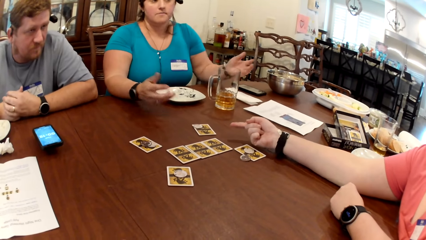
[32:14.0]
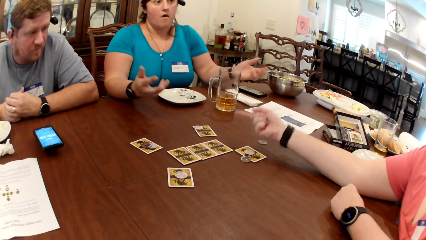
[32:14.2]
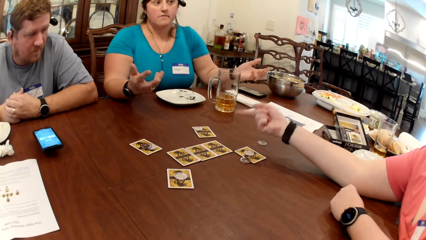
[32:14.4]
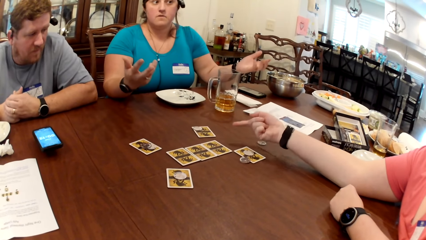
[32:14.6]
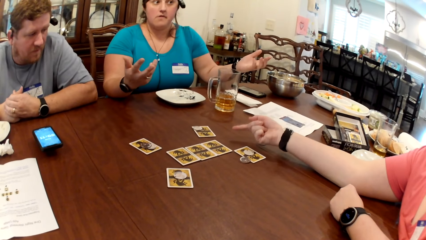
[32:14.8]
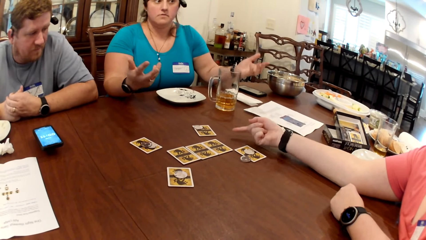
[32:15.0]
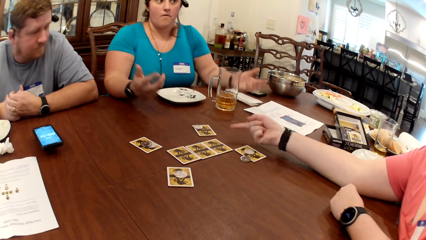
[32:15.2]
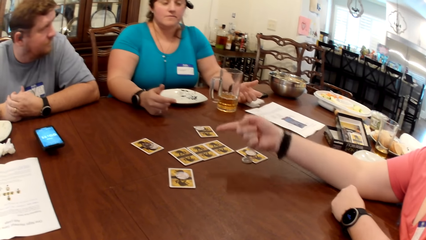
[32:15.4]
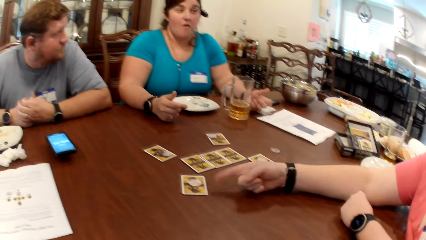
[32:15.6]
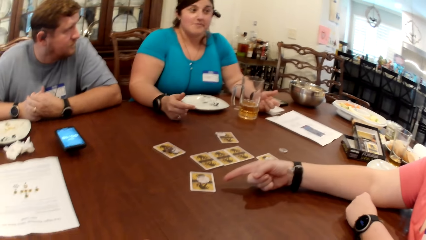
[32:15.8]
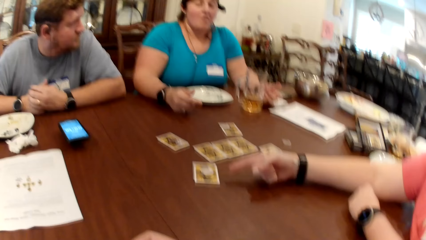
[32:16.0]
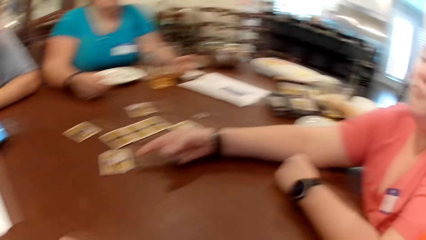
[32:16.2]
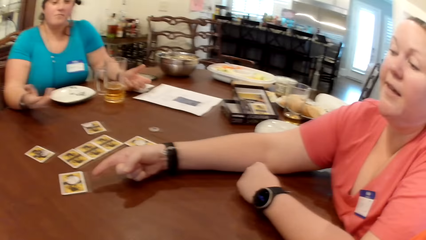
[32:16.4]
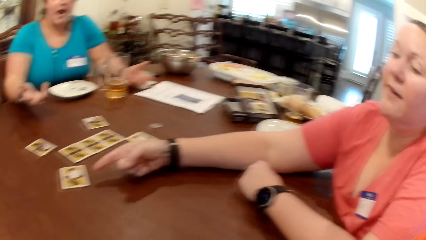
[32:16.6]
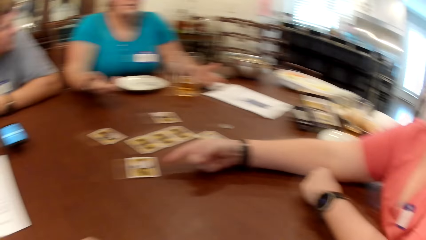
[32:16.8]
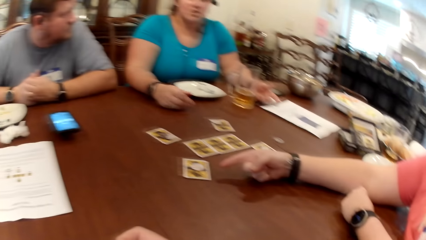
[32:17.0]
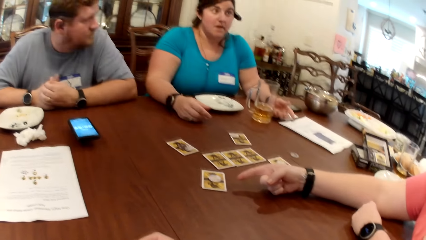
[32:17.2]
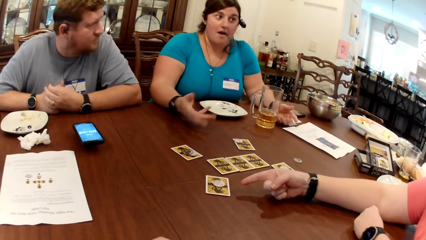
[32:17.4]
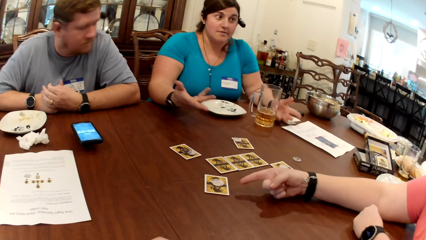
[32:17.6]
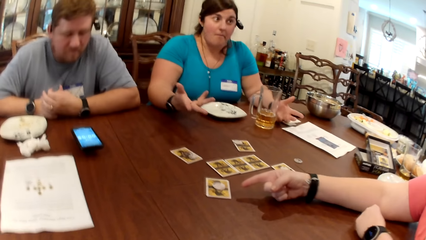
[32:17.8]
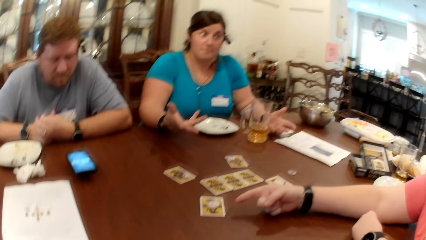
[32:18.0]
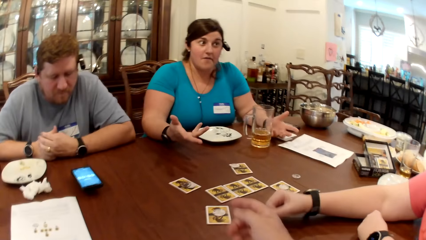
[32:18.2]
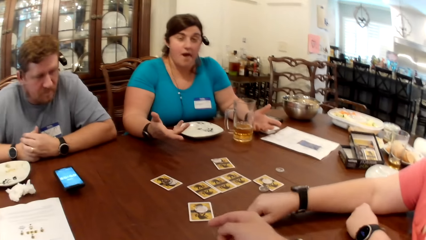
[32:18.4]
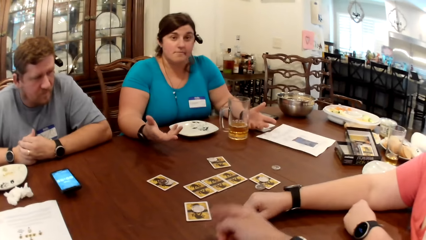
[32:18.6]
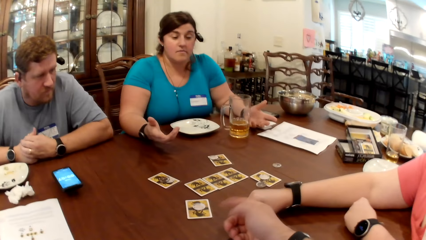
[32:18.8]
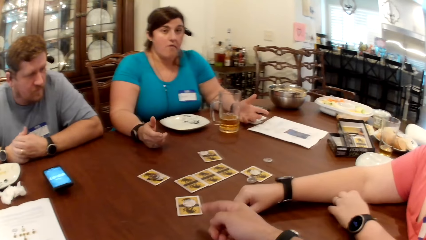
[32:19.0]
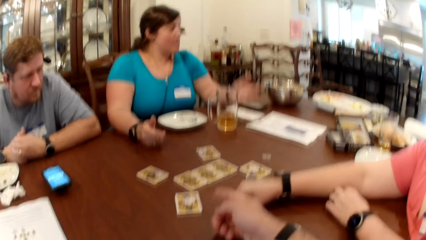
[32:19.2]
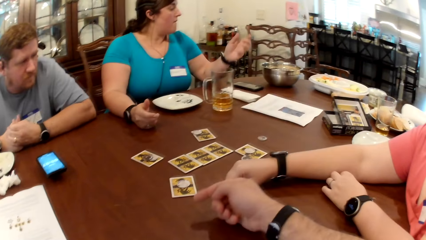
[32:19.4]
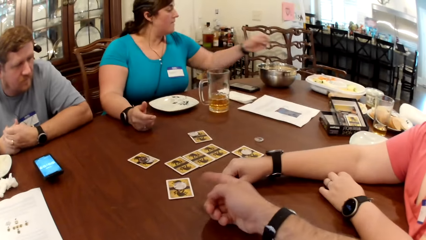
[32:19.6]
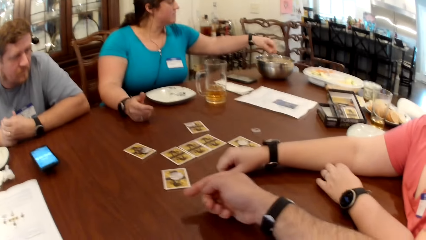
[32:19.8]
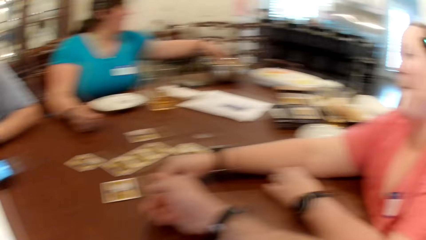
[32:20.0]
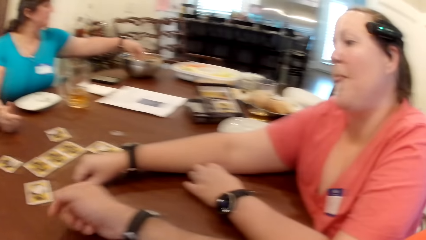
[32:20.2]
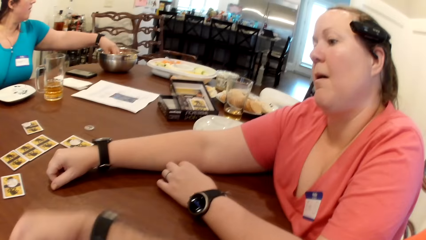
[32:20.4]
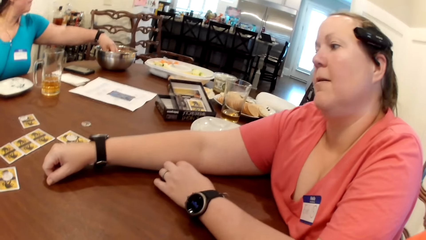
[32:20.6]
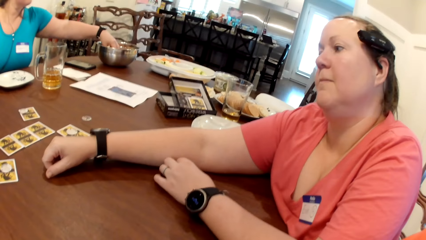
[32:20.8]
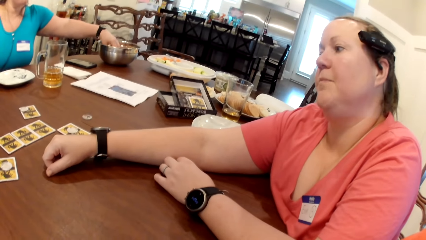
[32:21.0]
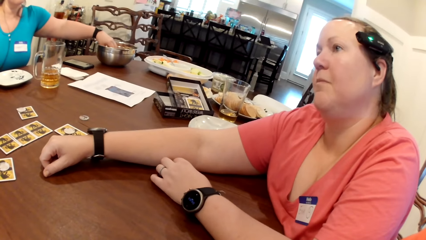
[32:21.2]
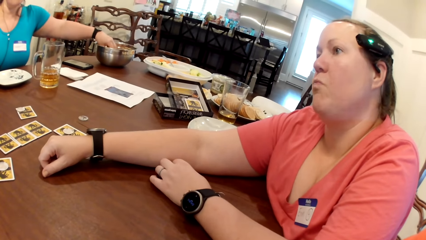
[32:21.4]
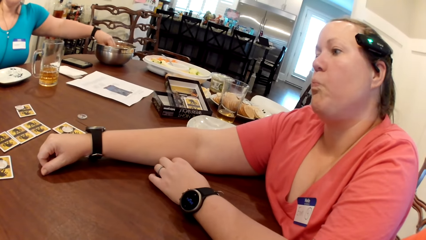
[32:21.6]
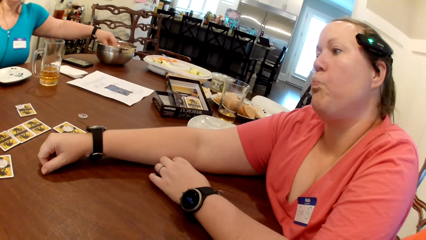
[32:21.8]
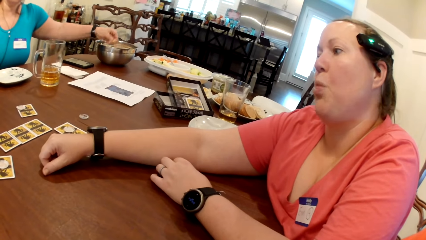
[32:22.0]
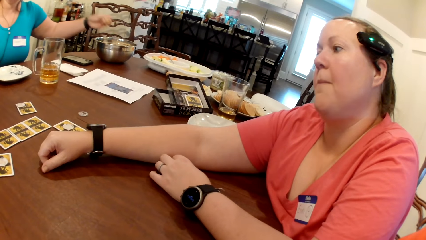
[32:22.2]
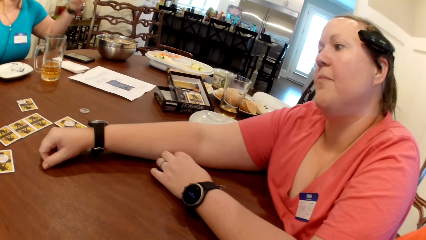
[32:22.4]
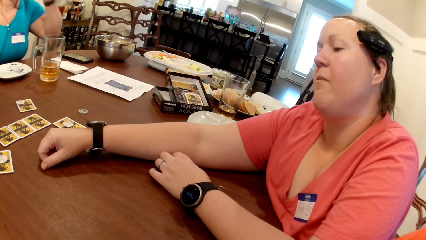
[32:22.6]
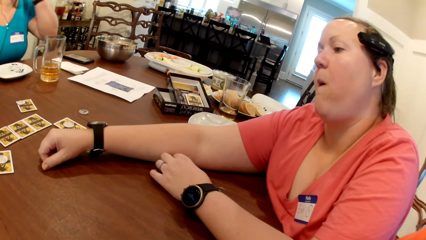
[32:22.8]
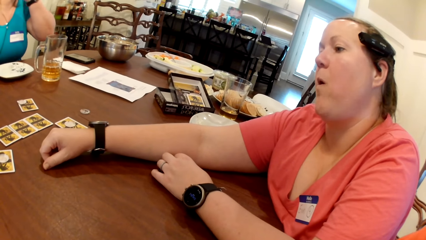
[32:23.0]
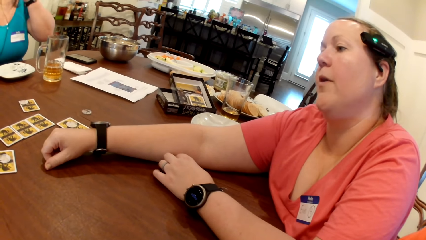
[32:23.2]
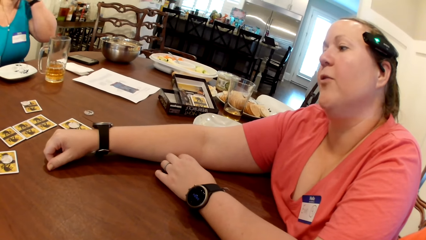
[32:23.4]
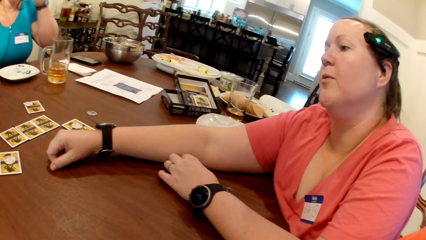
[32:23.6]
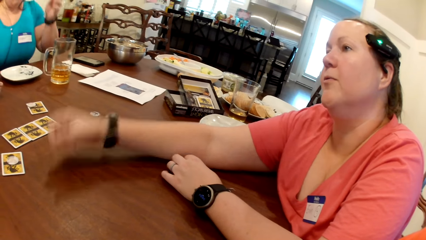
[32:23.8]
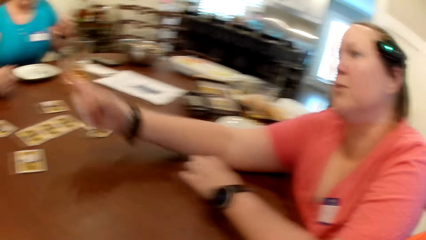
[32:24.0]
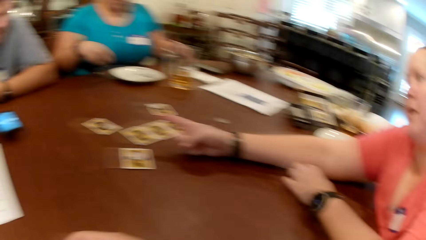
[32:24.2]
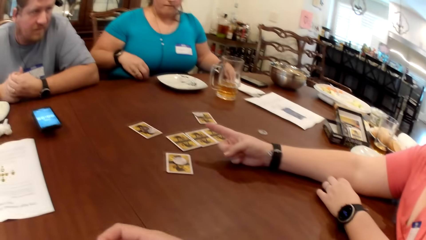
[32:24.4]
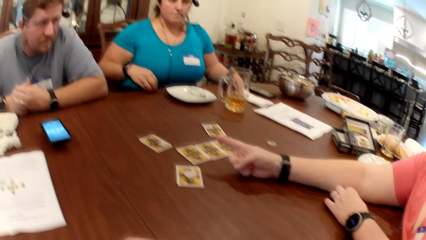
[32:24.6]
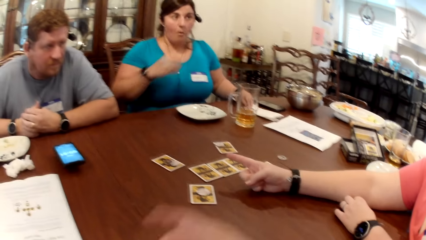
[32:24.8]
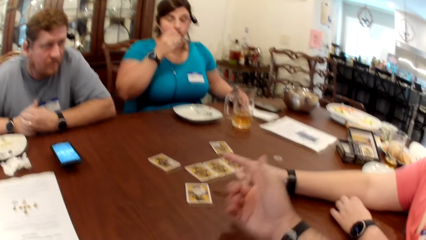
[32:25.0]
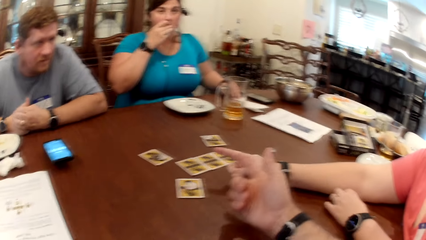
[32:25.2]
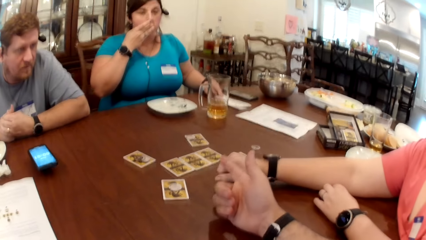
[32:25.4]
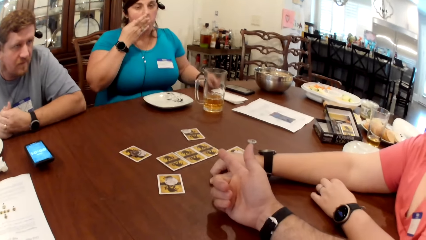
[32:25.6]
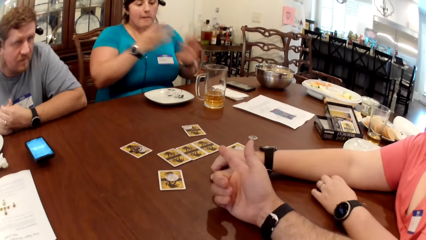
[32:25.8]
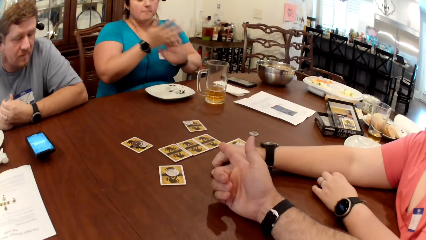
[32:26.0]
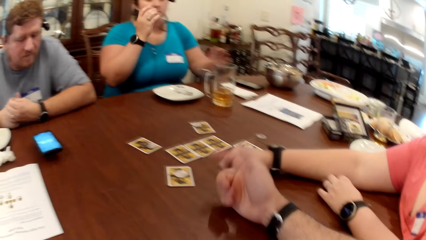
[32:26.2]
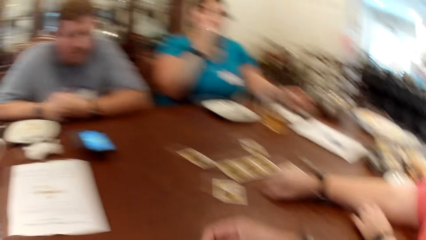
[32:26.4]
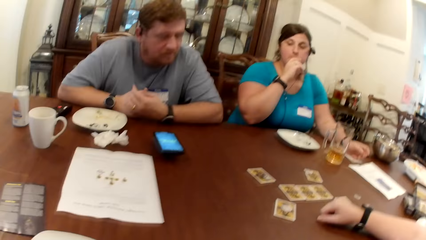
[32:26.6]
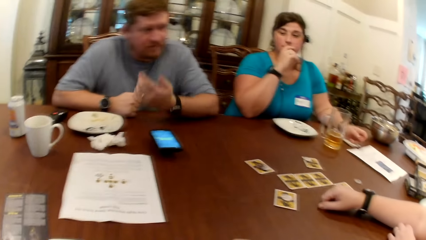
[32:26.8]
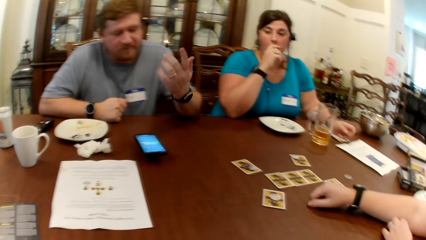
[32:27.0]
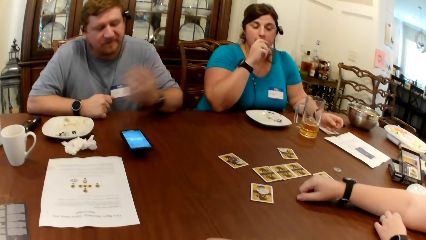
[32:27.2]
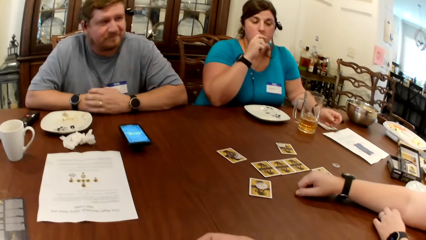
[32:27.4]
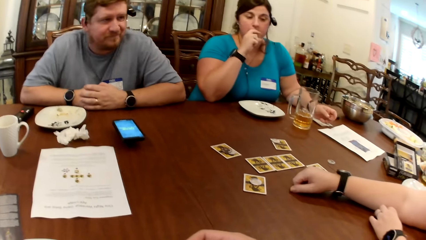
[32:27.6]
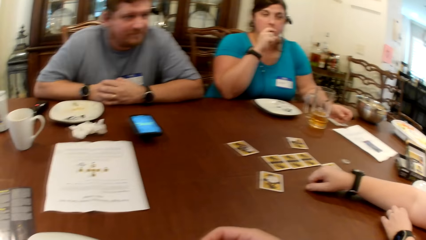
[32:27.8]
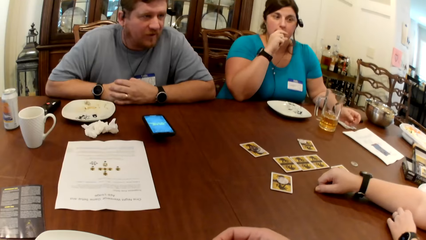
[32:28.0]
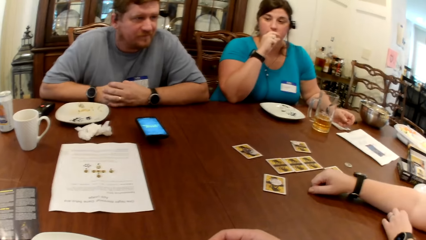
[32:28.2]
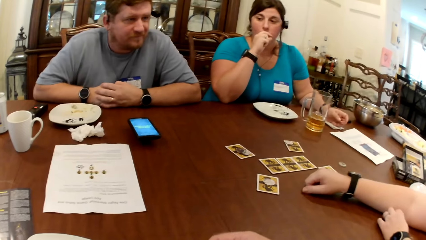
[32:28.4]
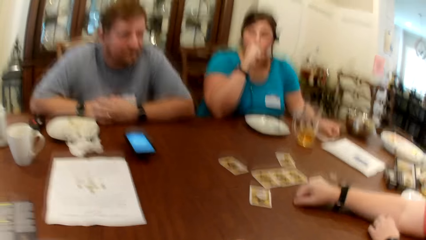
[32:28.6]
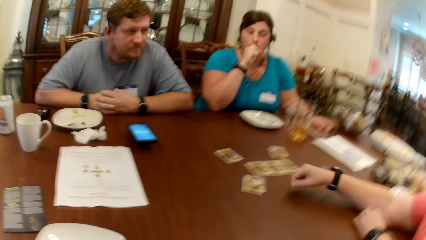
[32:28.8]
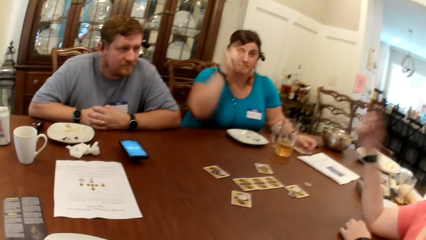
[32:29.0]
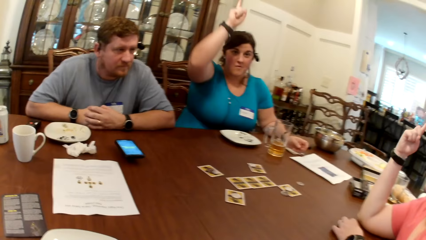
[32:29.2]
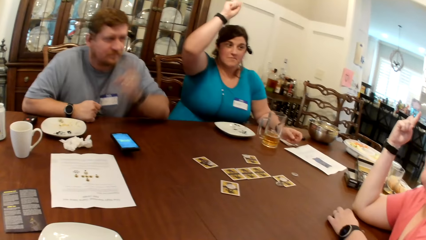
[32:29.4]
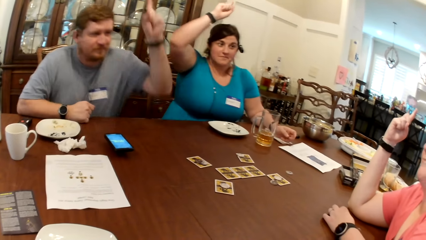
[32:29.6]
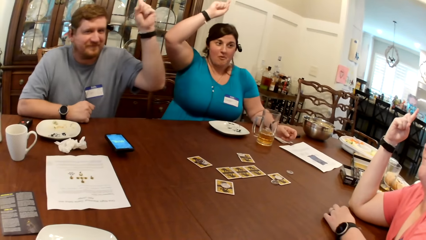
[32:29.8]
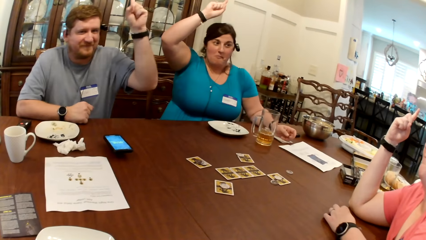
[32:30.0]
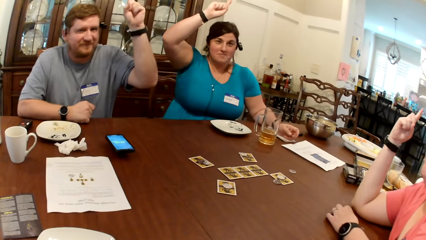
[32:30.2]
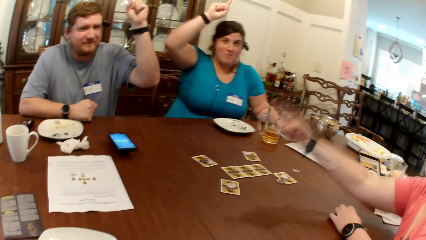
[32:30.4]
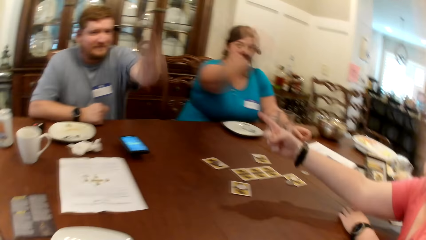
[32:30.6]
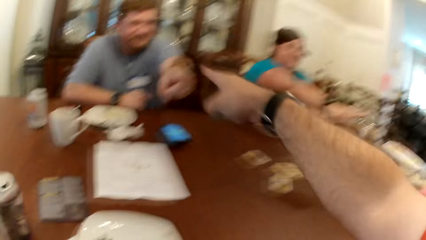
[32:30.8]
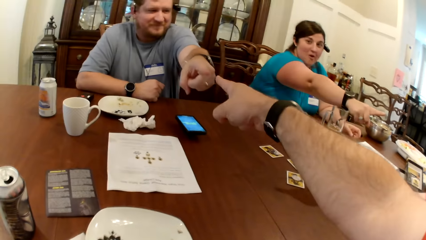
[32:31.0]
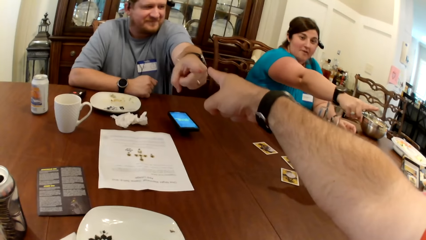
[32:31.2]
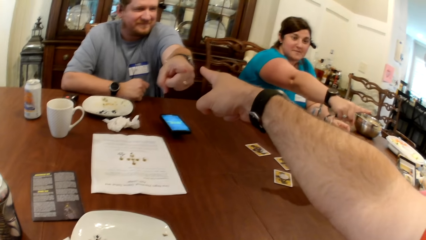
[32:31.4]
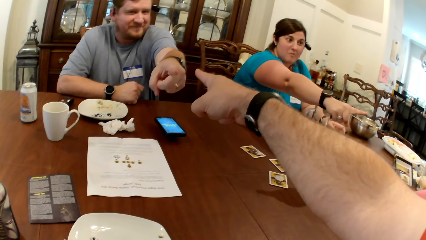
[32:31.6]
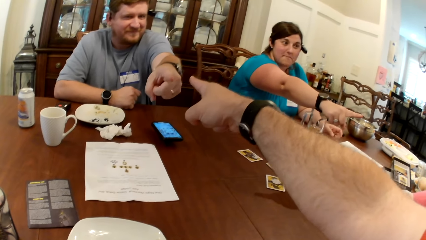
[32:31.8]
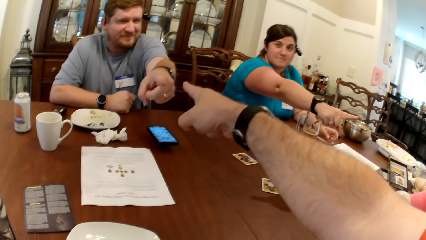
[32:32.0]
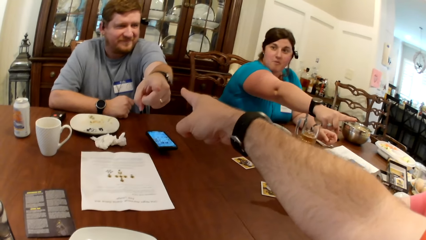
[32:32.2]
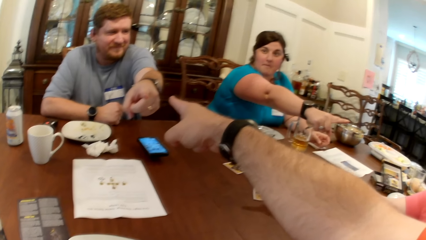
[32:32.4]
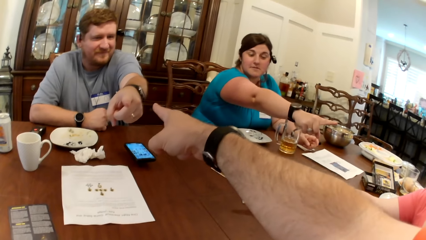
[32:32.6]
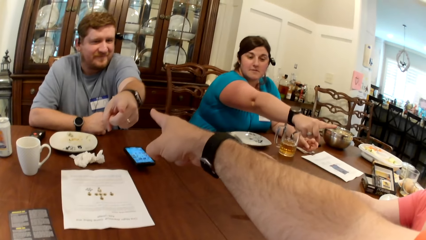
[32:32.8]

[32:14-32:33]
The woman picks up a popcorn from the bowl on the table. The woman eats the popcorn in her left hand. Another woman points at a man with her right hand. The first woman places her left hand on the napkin and touches her mouth with her right hand. The camera wearer points at the first woman with his right hand. The first woman raises her right hand. The other woman raises her right hand. The man raises his left hand. The other woman points to the man. The man points to the camera wearer. The first woman points to the other woman. The camera wearer points to the man.
